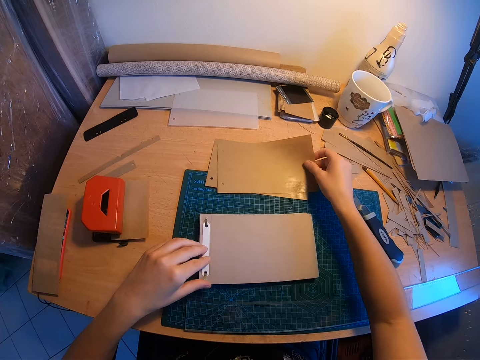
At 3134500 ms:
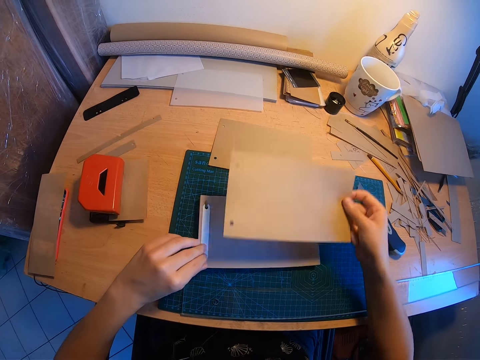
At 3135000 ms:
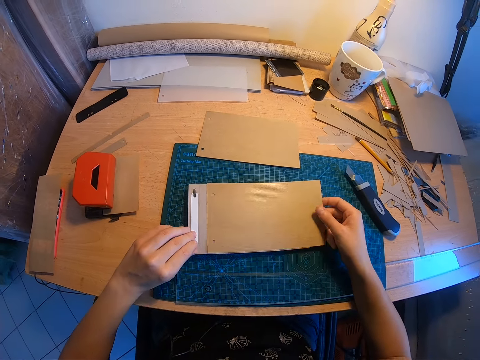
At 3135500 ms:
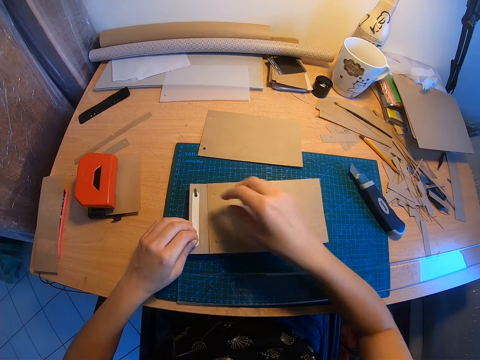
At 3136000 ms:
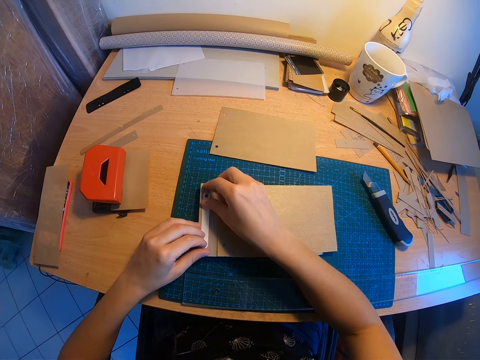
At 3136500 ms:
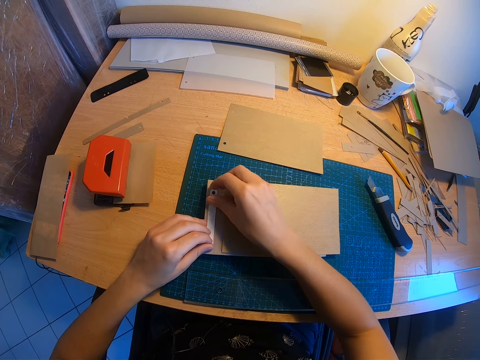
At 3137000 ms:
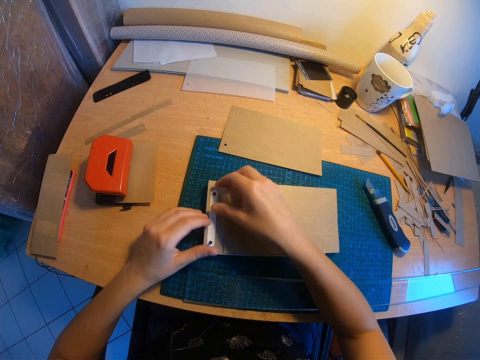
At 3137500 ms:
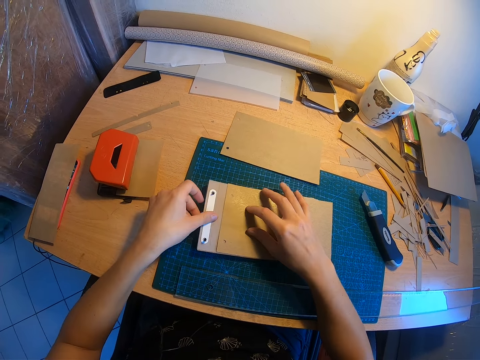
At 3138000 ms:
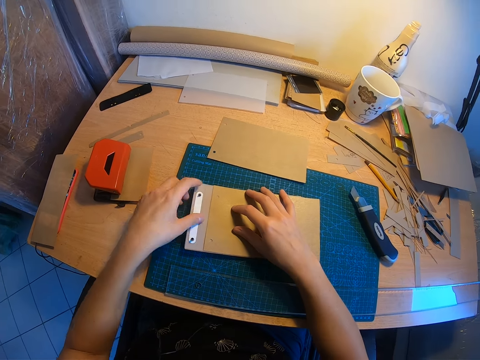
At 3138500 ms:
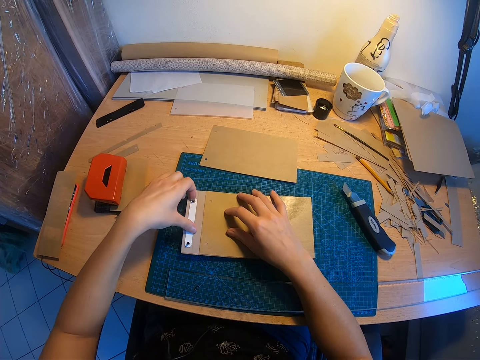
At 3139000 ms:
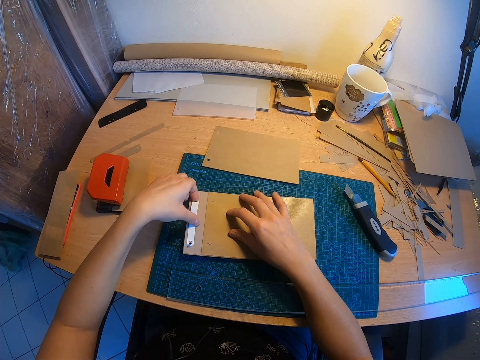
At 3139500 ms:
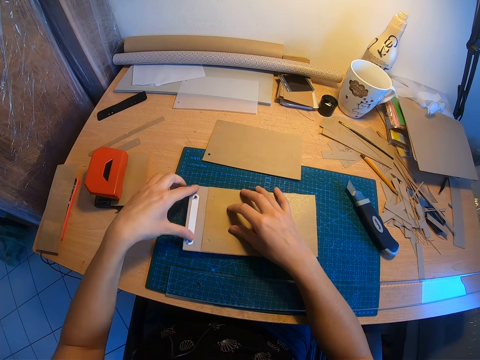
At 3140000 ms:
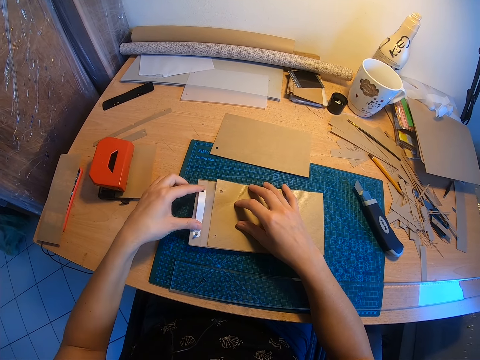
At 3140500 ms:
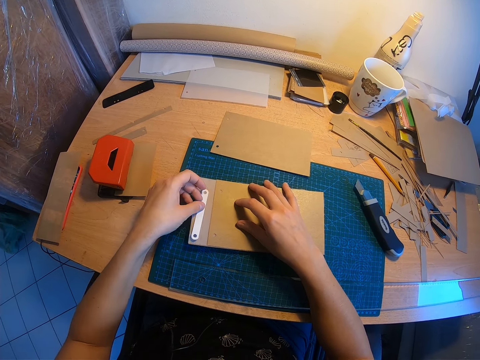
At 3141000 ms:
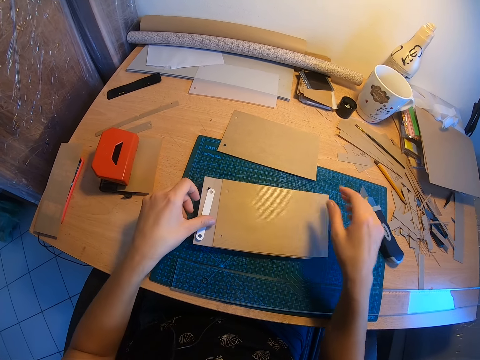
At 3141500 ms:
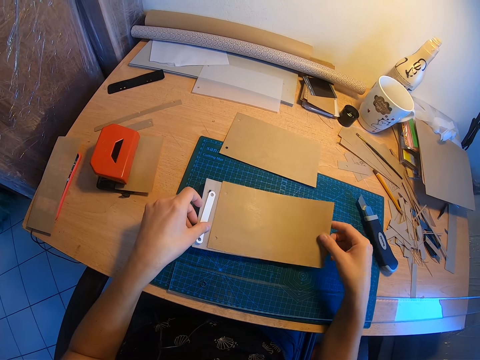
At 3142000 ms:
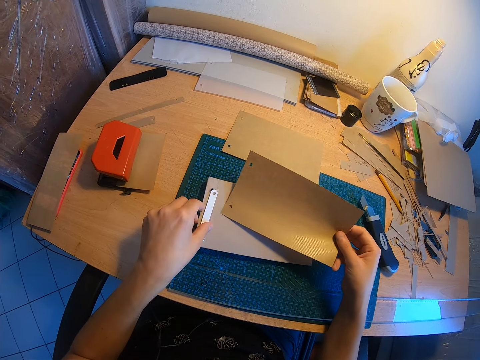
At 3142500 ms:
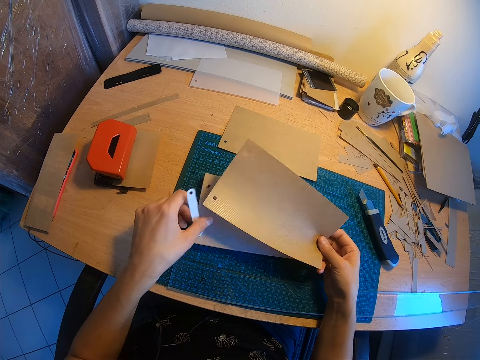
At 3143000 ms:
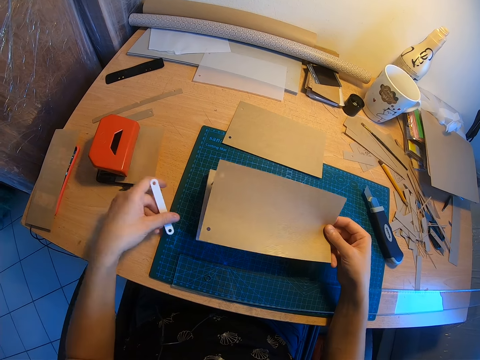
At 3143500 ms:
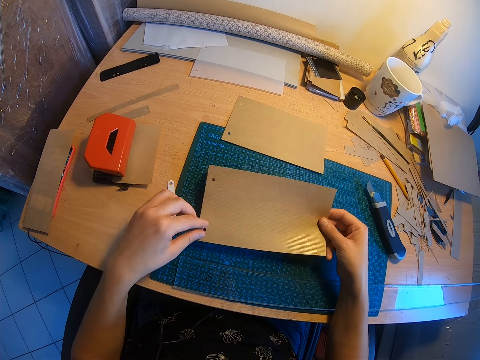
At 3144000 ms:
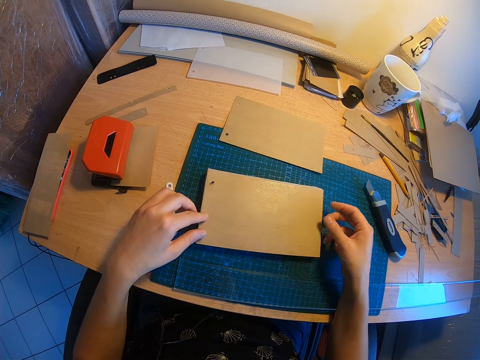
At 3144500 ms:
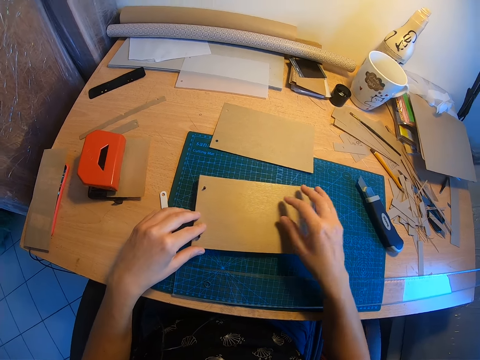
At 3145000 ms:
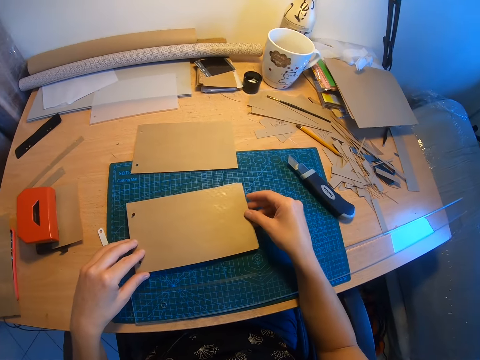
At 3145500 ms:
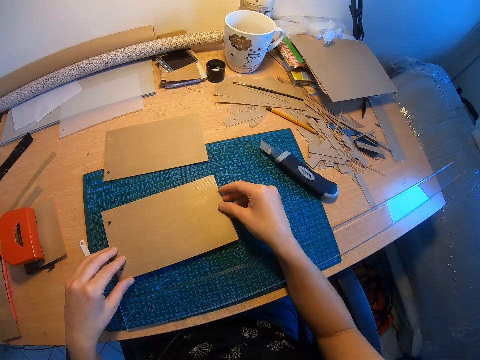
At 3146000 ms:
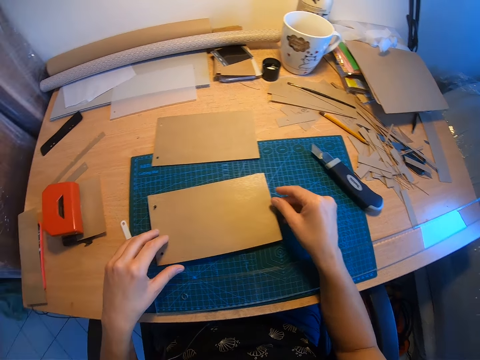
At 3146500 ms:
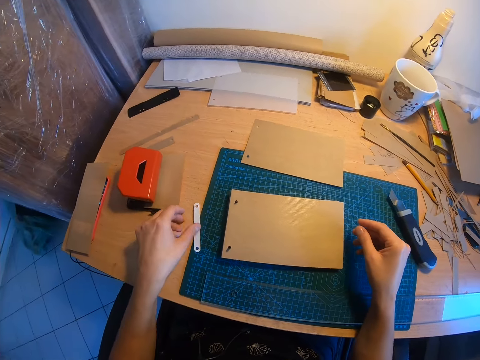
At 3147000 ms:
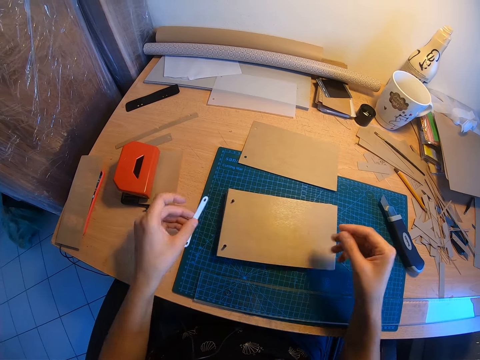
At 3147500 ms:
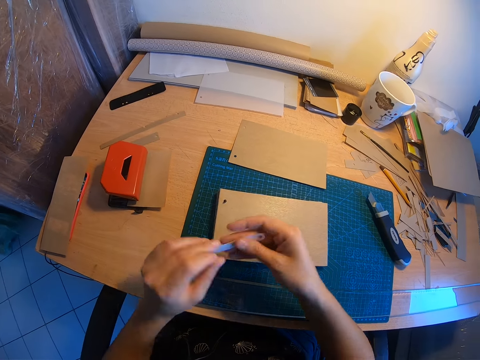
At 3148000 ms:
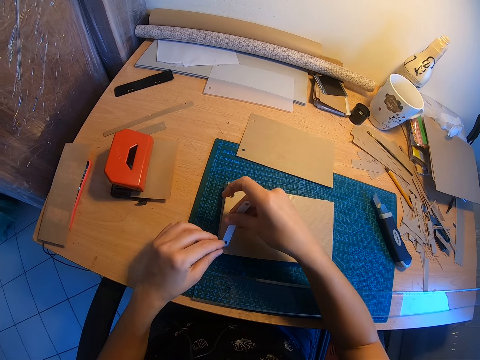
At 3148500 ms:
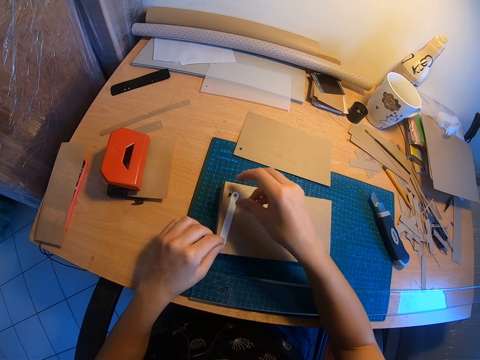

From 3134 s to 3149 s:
The camera wearer takes the second piece of paper from the top of the first piece. They place the second piece of paper on the jotter. They remove the cap of a binder from the left side of the jotter. They drop the binder cap on the table. They attach the second piece of paper to the jotter.

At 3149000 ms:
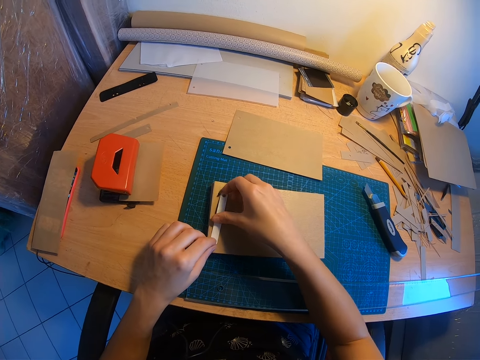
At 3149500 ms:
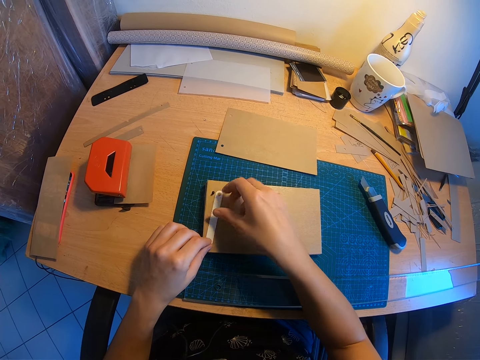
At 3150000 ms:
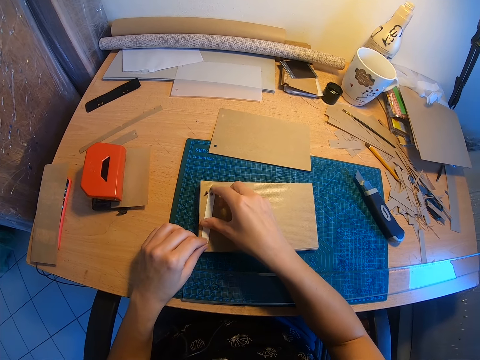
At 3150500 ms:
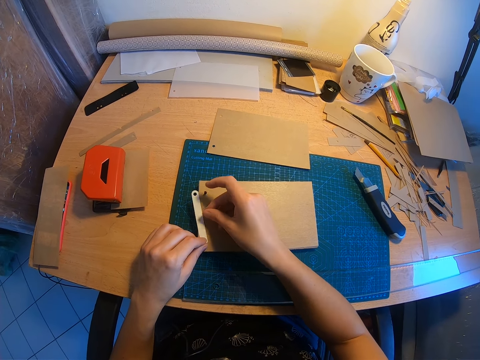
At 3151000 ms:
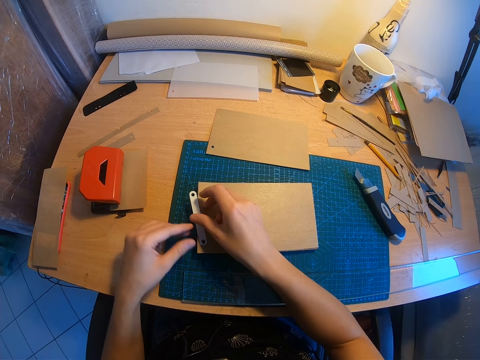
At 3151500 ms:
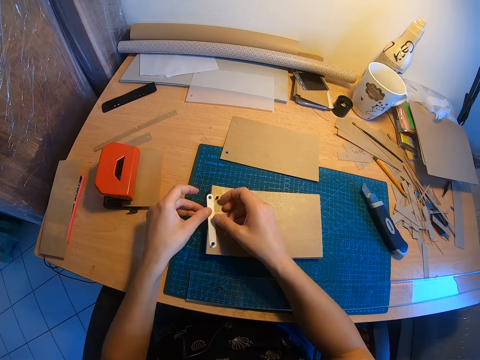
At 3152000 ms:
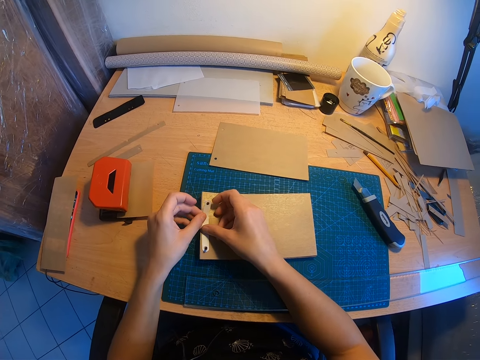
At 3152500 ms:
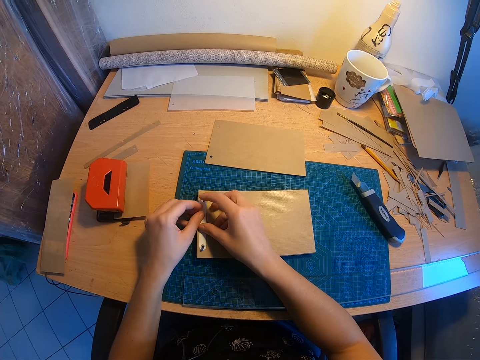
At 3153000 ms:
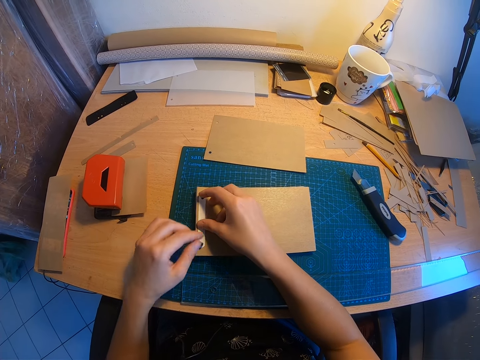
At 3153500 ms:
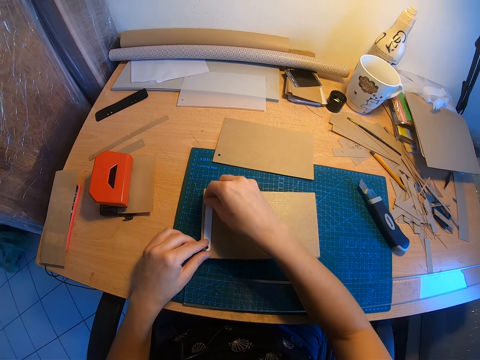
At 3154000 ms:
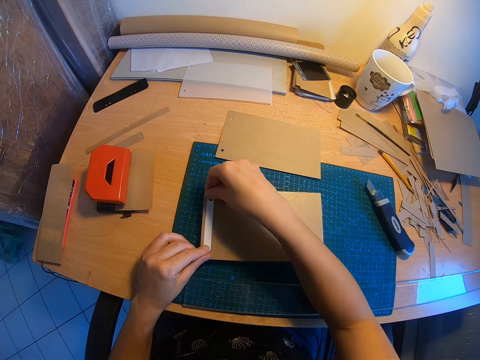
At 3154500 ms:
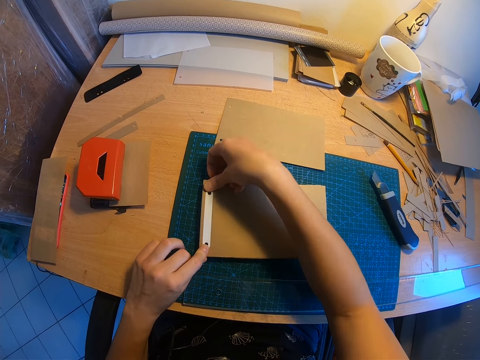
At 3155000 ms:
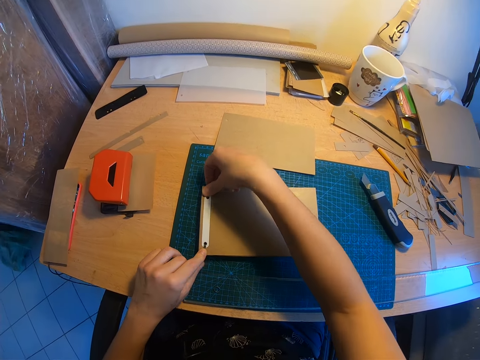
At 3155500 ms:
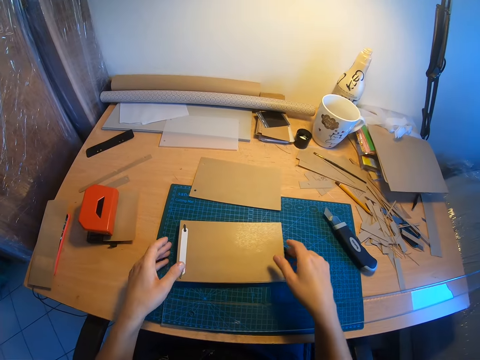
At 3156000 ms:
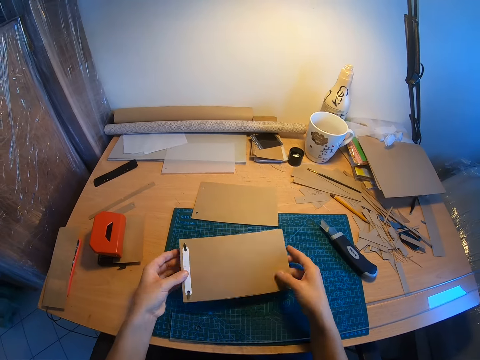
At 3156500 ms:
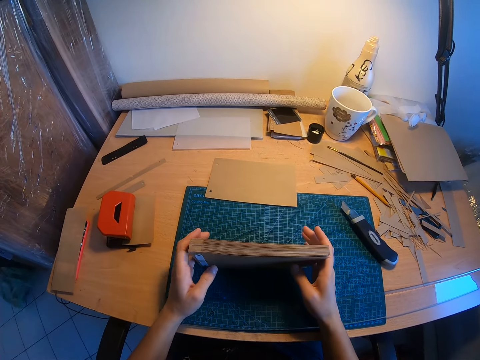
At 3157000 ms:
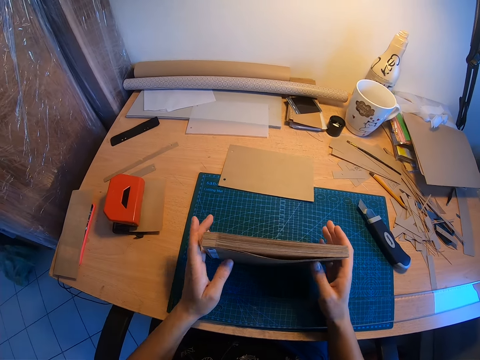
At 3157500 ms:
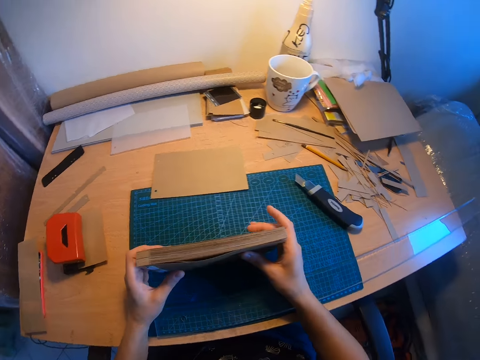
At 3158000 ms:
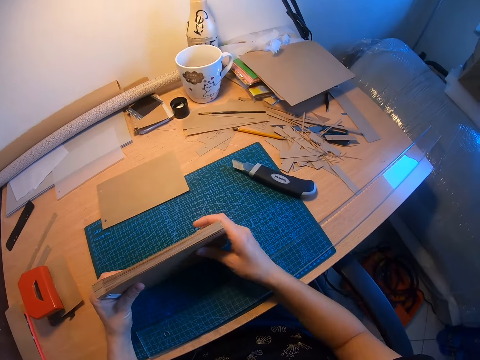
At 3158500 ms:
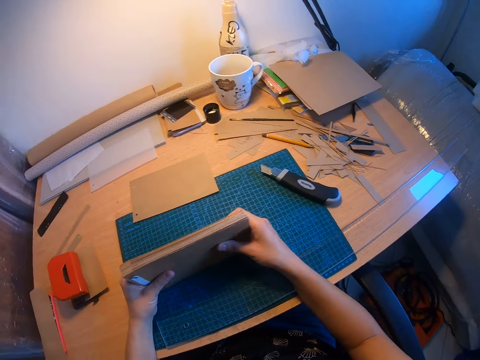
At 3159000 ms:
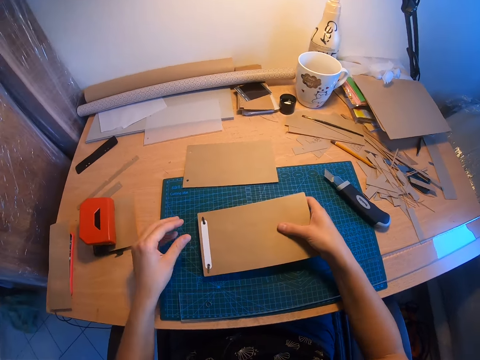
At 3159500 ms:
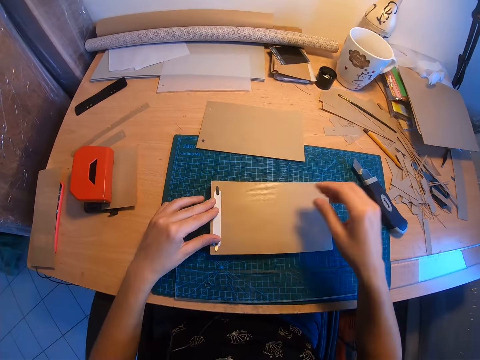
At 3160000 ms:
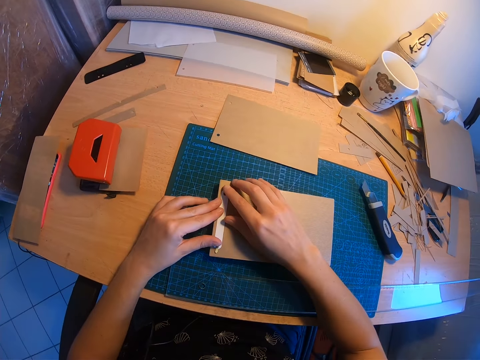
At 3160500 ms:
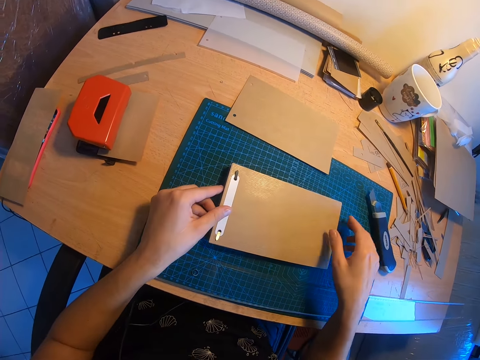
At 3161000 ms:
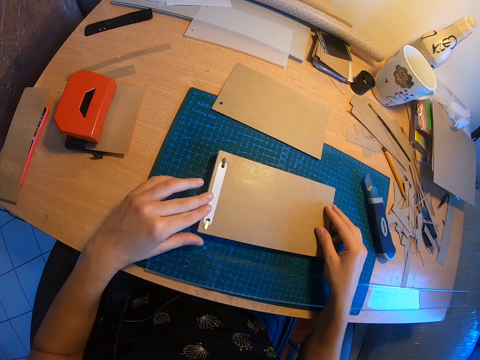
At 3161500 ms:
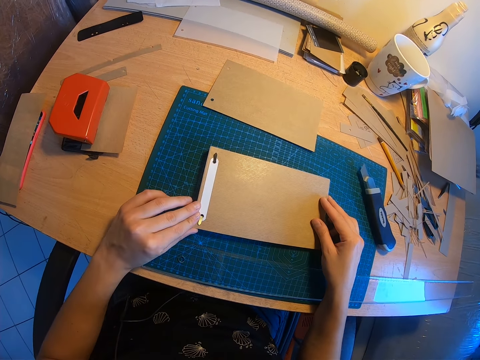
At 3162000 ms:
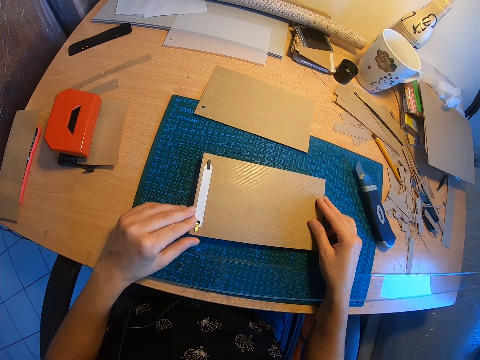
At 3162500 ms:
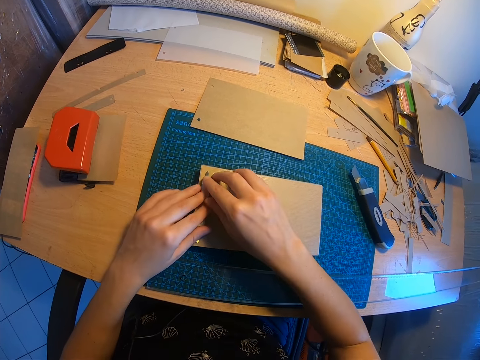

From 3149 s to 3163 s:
The camera wearer adjusts the sides of the jotter on the table. They adjust the binder of the jotter.
